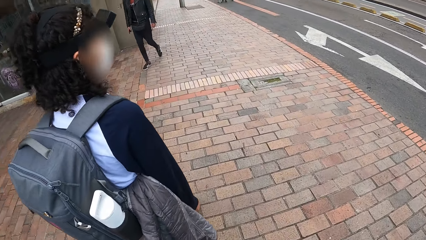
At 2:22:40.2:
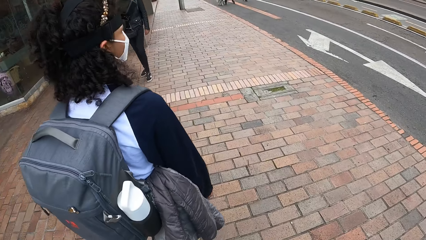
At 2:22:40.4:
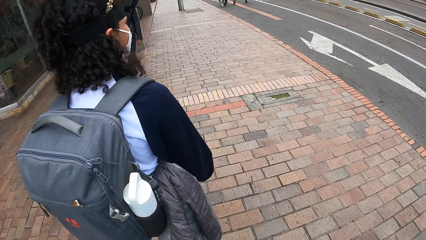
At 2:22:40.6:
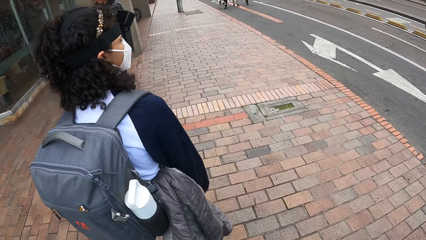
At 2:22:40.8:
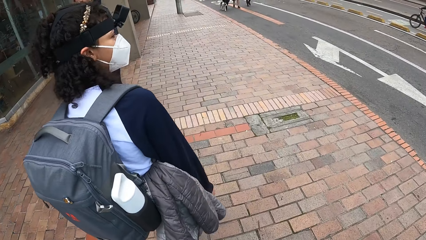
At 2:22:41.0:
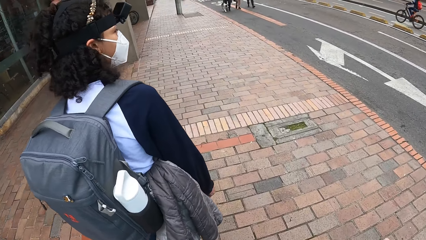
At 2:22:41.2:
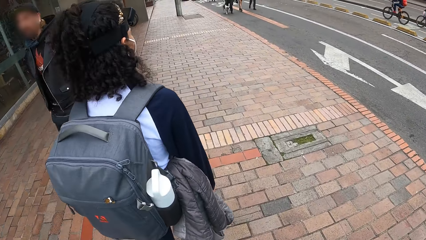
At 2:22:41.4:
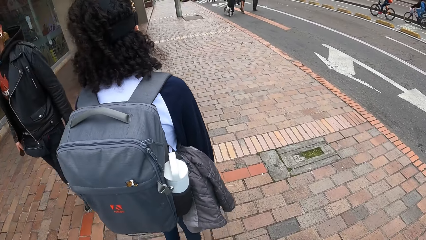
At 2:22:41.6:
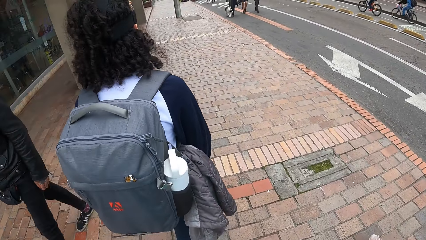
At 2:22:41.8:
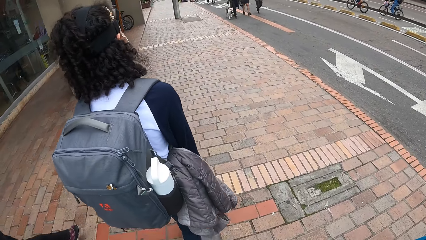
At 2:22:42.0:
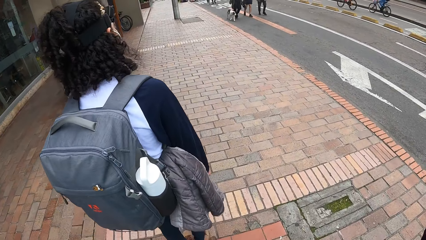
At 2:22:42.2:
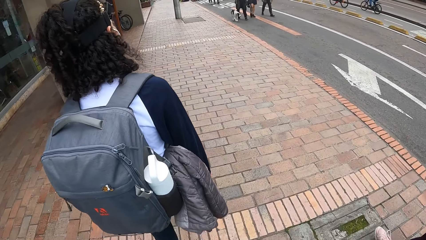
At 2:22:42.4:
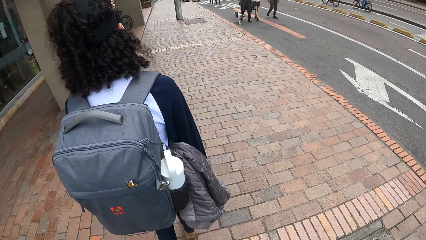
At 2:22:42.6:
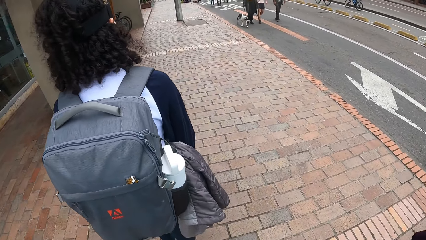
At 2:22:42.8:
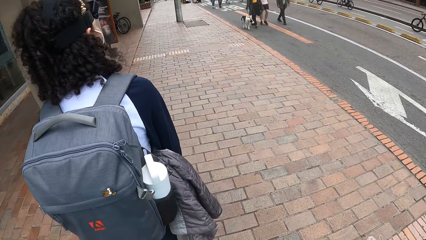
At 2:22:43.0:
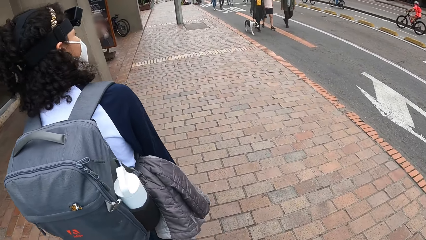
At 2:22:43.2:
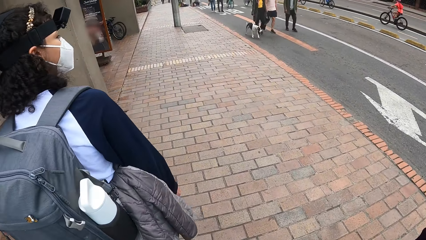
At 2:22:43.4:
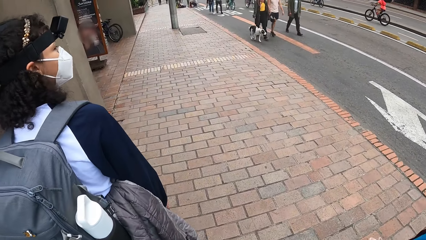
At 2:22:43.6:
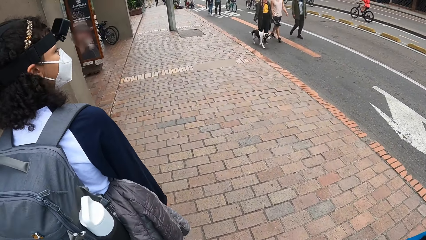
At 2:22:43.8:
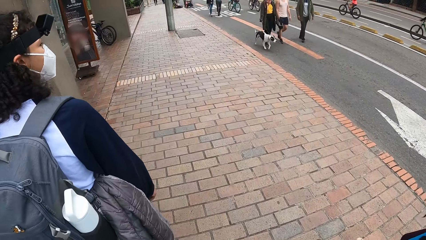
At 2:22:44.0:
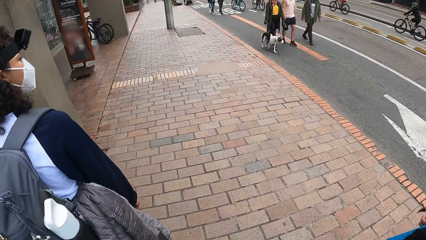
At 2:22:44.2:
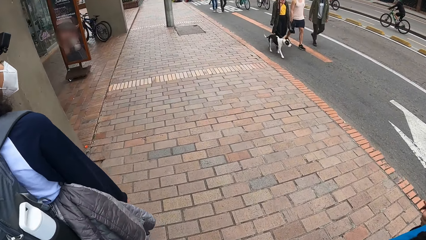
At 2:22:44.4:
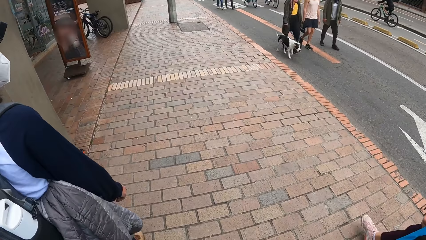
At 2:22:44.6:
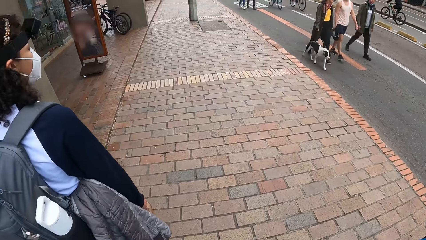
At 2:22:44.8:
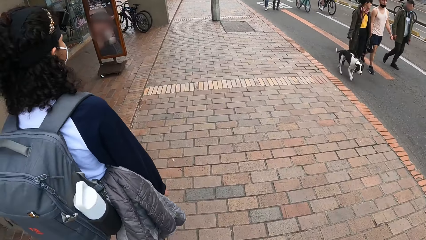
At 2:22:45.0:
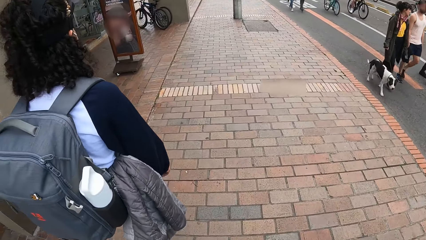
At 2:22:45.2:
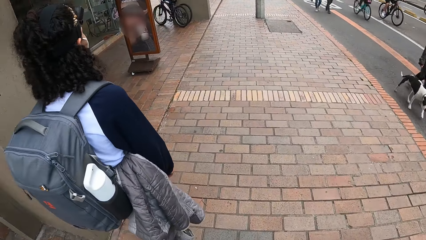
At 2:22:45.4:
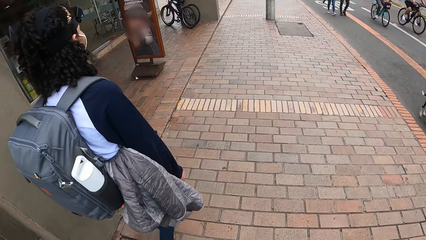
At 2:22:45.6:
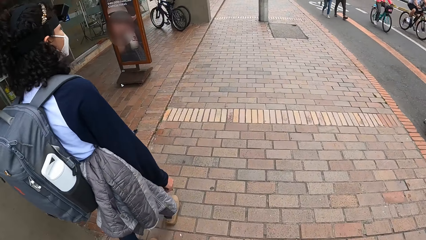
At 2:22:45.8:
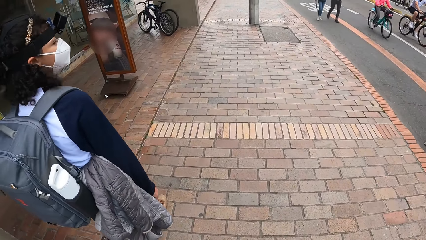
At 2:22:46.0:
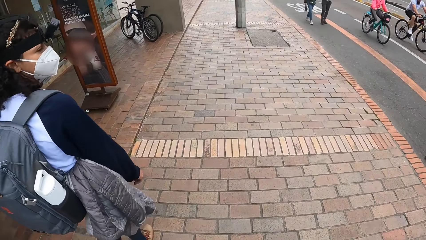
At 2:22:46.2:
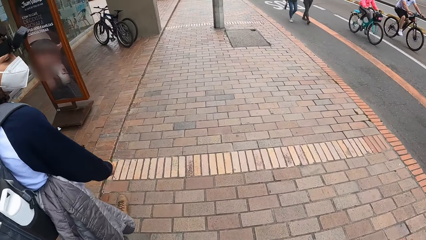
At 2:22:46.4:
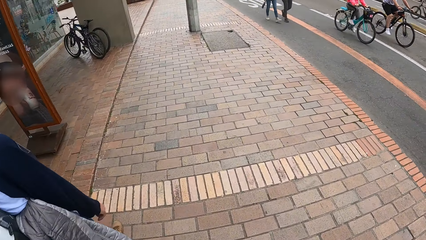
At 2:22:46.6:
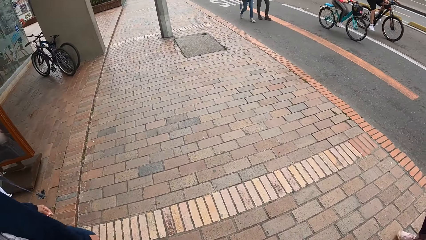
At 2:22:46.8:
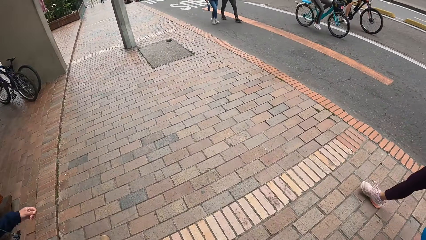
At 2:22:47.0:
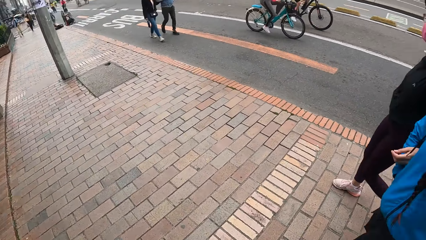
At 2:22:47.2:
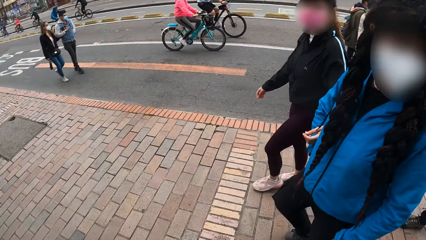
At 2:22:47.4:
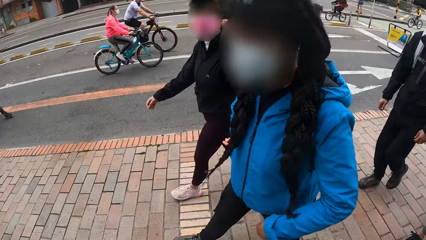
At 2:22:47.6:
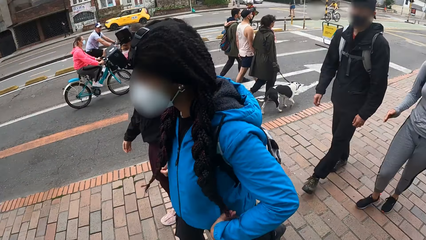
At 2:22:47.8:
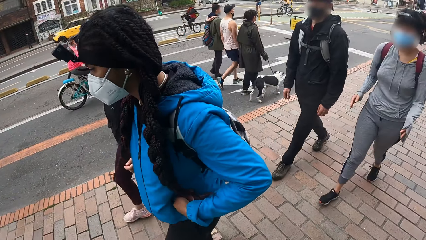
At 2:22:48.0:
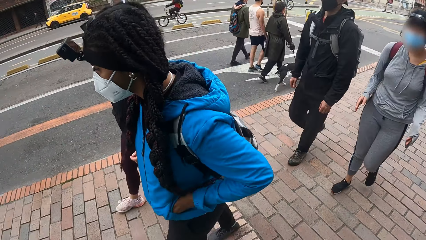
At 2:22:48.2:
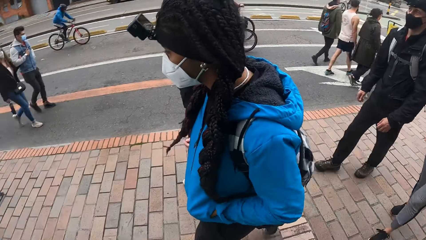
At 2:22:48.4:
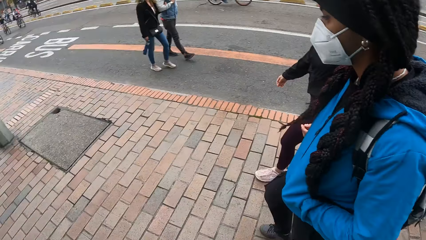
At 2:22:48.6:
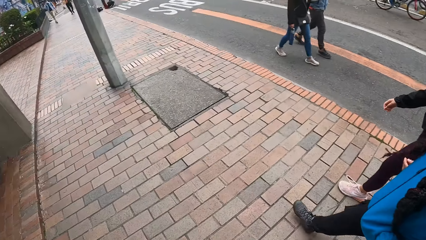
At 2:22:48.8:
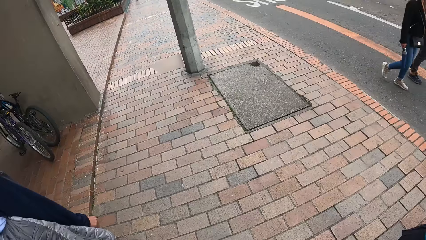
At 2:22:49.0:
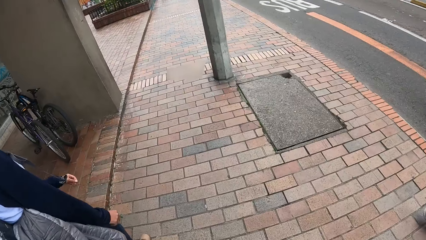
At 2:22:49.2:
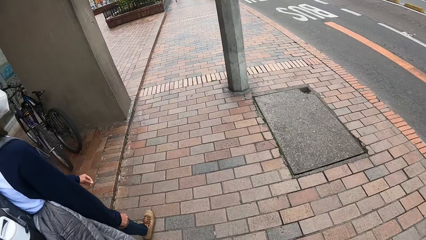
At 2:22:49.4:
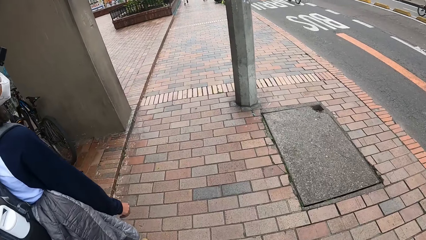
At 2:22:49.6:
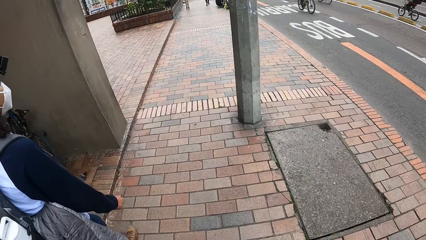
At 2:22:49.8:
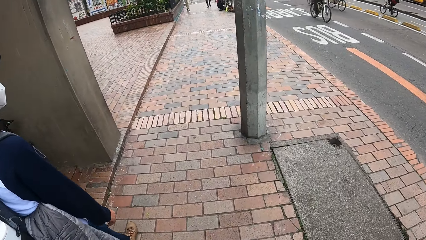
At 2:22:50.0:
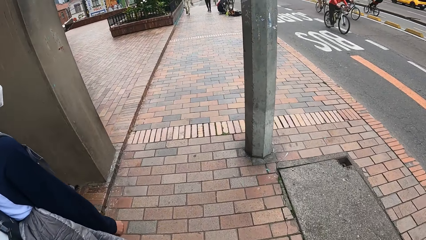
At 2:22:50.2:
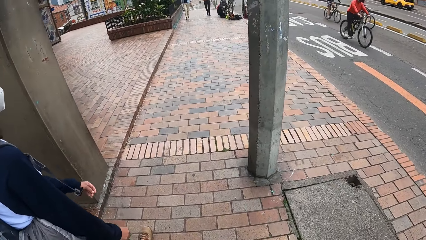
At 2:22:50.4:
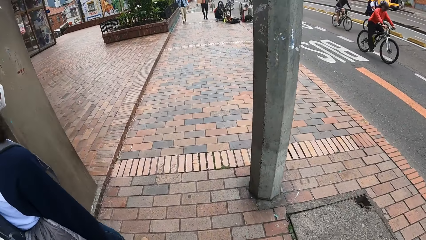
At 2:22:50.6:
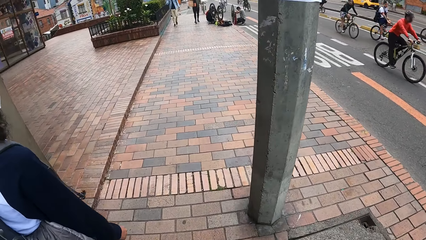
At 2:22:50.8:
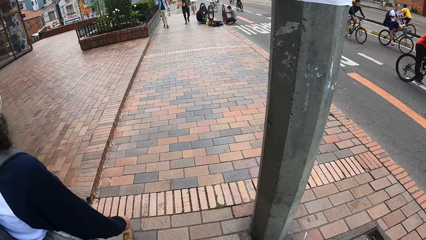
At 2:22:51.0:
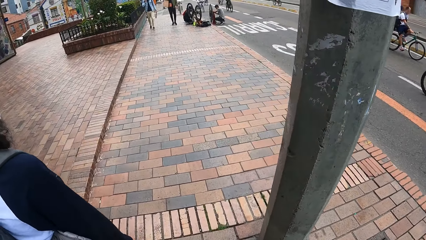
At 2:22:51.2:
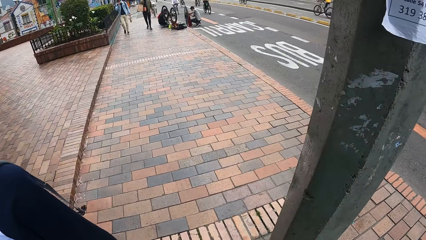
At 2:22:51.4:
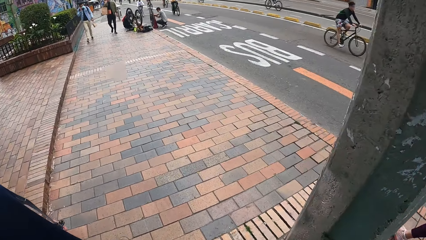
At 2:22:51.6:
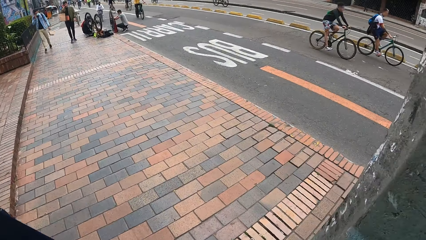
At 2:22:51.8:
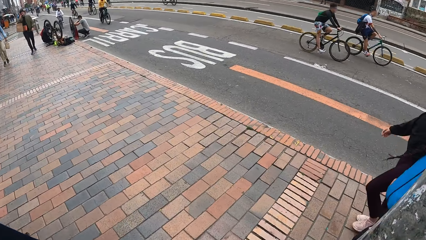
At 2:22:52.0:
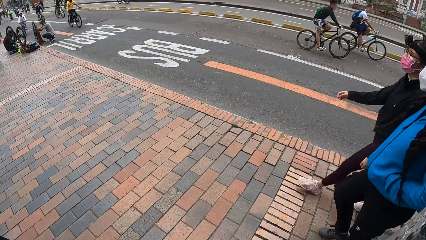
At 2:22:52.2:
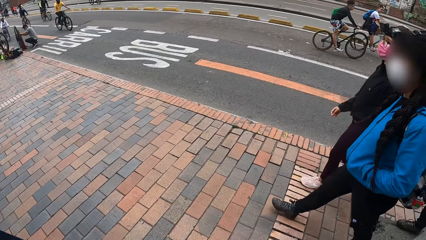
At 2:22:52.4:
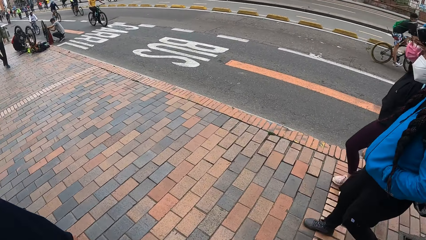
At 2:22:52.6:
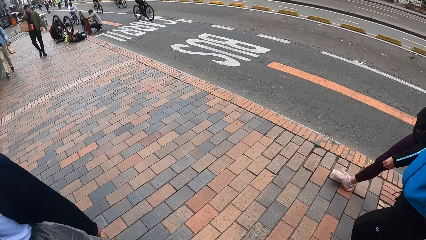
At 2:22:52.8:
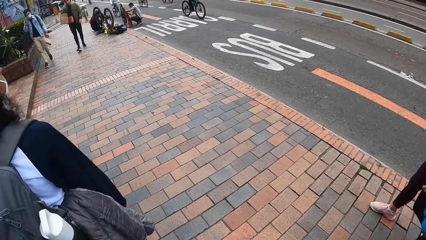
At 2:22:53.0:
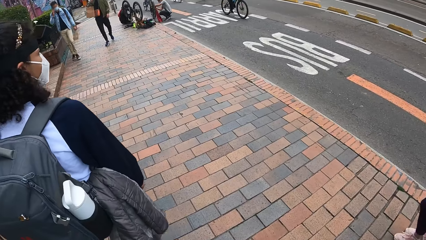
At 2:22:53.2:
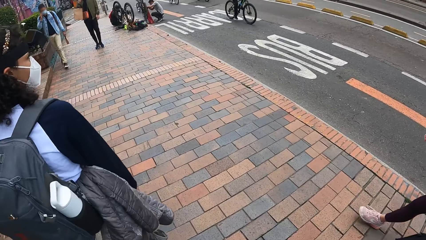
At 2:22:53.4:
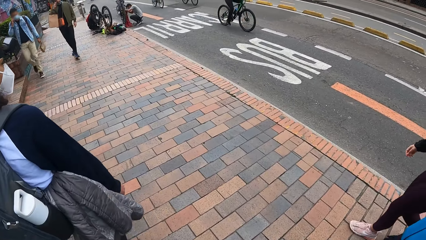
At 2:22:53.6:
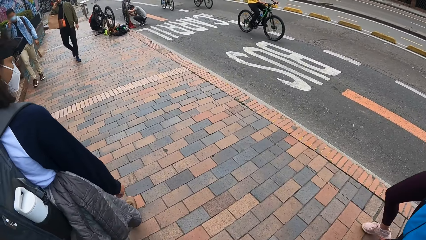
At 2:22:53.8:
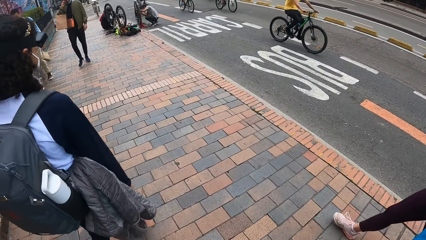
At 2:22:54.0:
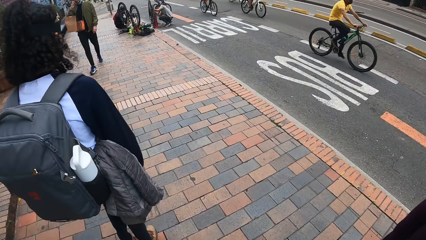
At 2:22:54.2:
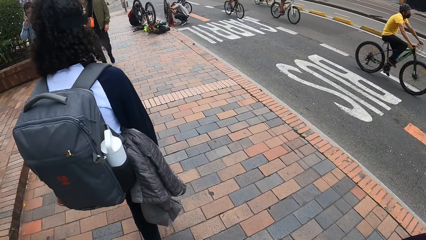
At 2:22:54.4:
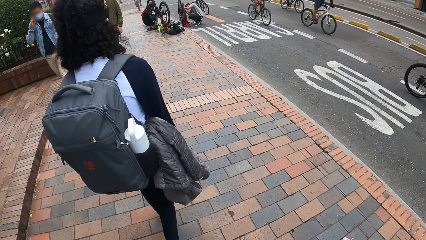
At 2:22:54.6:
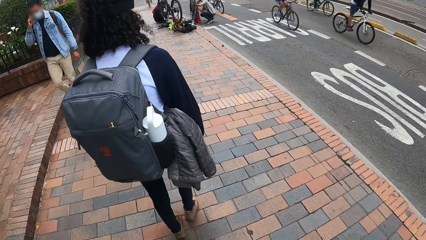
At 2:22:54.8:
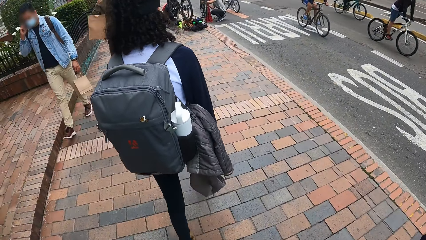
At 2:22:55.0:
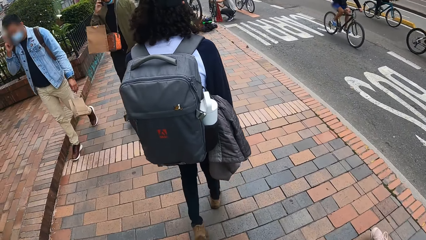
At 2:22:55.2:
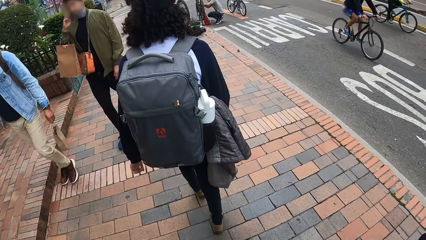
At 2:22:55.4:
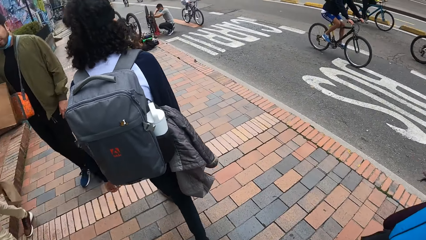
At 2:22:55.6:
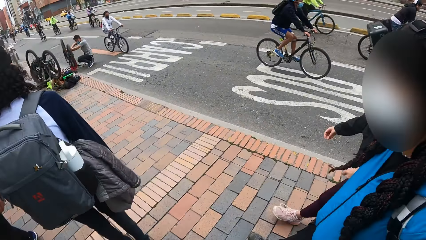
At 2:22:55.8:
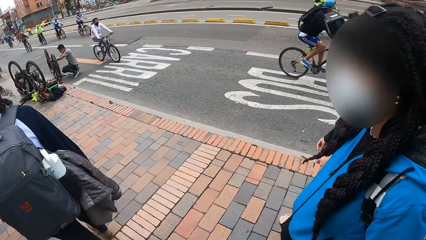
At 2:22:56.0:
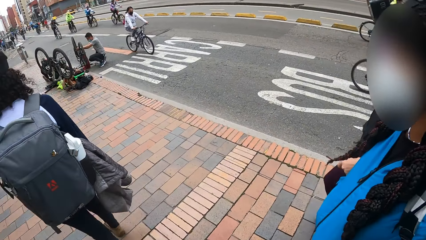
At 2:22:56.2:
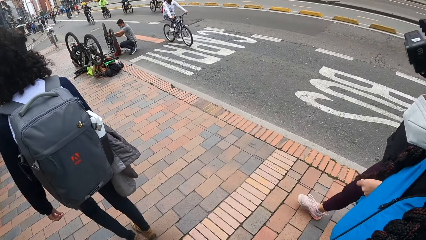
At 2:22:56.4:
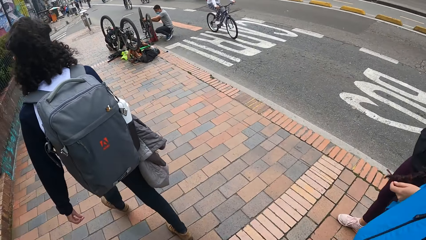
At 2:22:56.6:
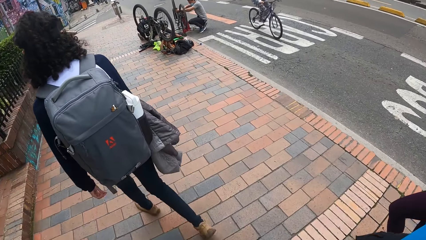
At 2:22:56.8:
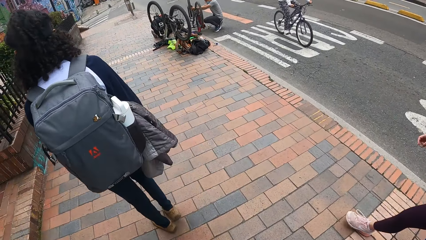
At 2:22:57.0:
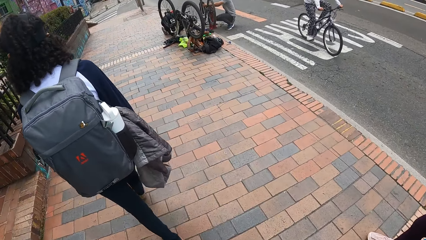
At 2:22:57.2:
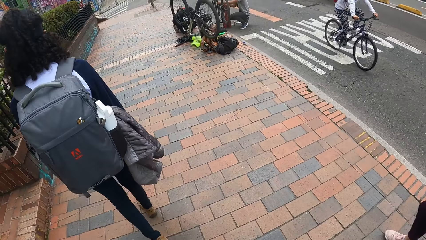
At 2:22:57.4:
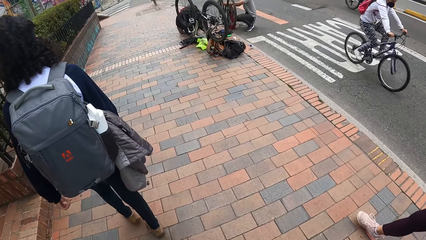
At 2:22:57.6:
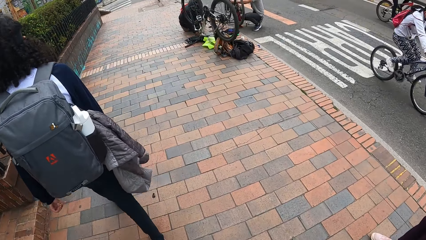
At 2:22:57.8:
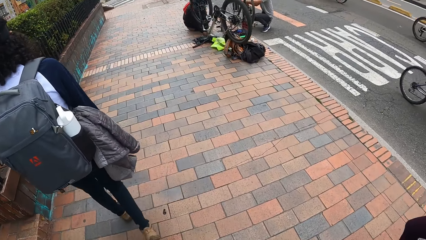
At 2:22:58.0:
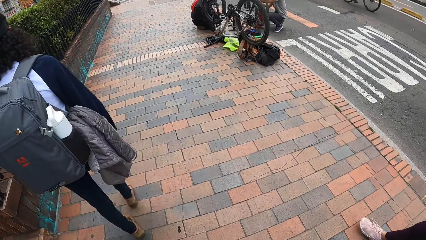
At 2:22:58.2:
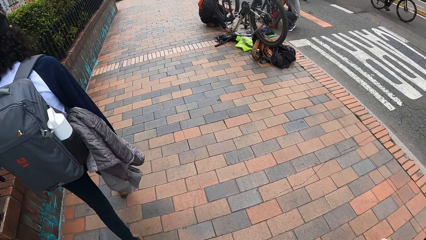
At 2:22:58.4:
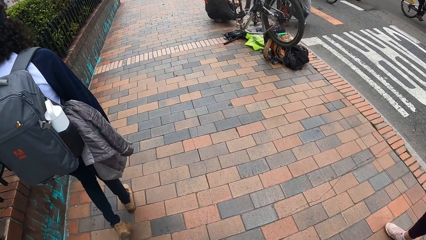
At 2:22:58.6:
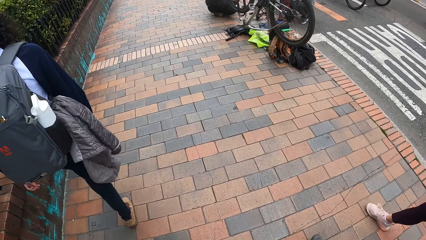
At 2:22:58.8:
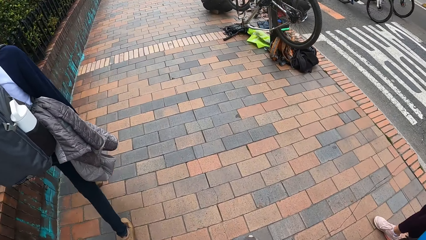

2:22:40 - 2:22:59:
A woman talks to the camera wearer. The camera wearer walks along the road.
